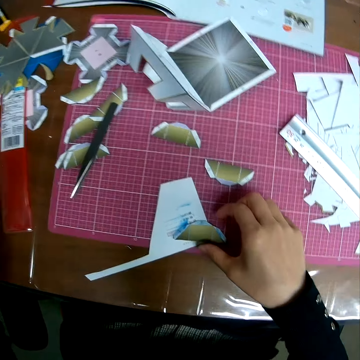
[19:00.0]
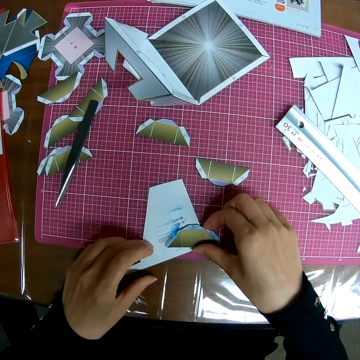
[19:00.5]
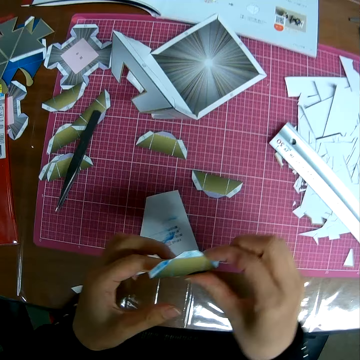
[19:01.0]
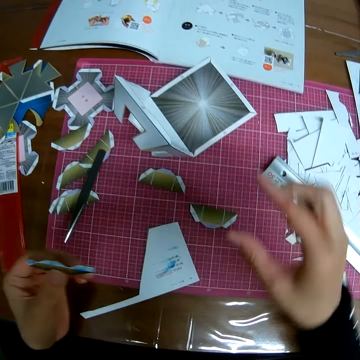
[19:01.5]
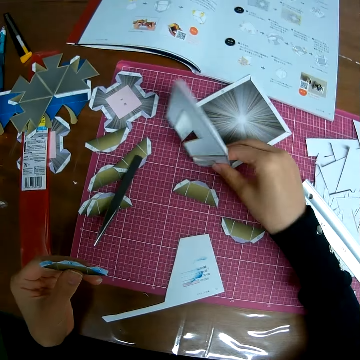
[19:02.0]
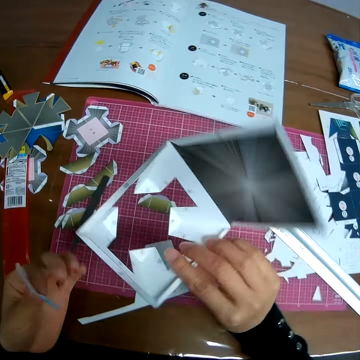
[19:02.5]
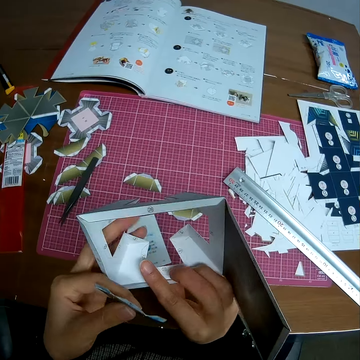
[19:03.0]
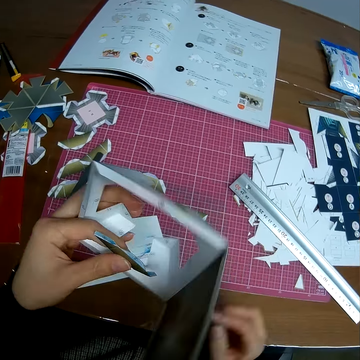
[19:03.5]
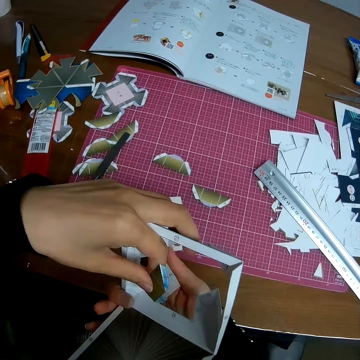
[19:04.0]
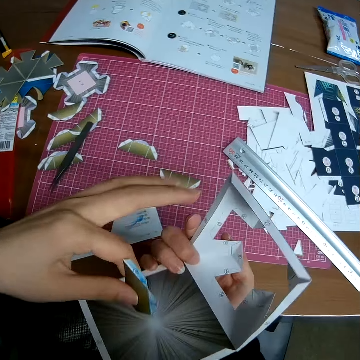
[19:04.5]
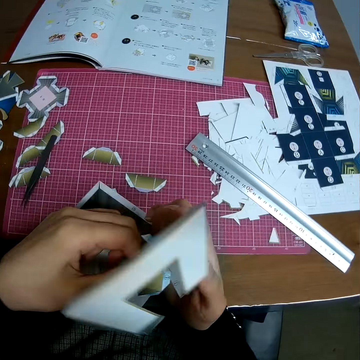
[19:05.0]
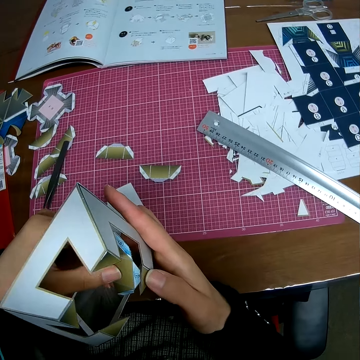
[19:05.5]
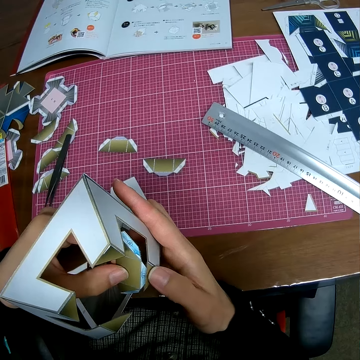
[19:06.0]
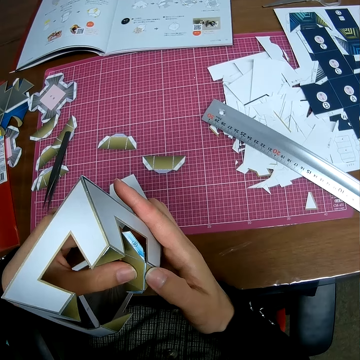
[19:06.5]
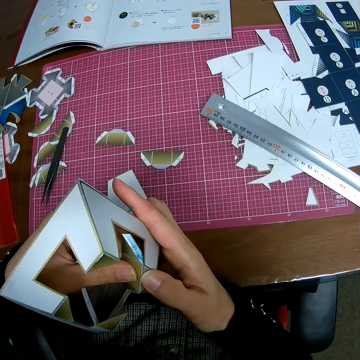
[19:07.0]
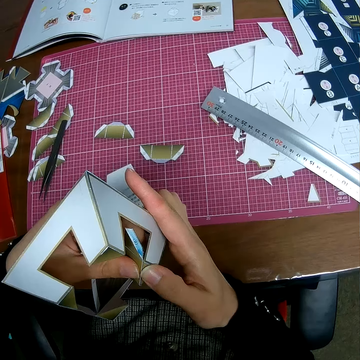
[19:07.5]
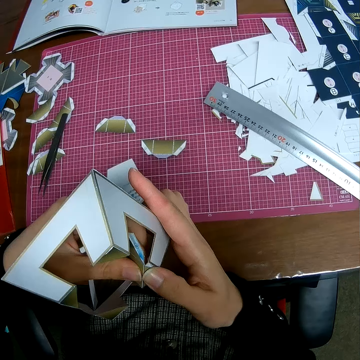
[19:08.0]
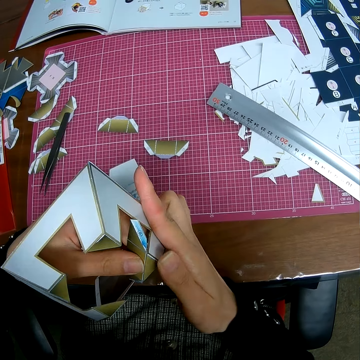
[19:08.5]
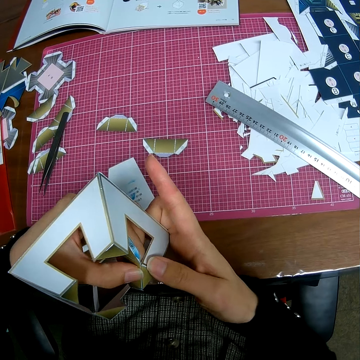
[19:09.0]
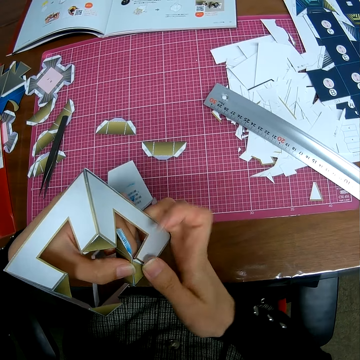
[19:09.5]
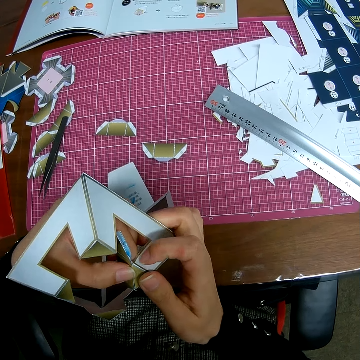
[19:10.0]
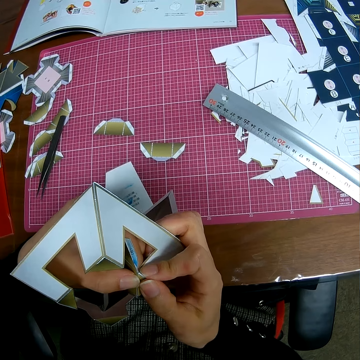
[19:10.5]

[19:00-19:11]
The camera wearer drops the marker on the table with his left hand. He puts the glue on the table. He picks up the piece of paper craft on the self healing cutting mat. He picks up the paper craft on the self healing cutting mat. He fixes a paper in the paper craft. He puts the piece of paper craft inside the paper craft.

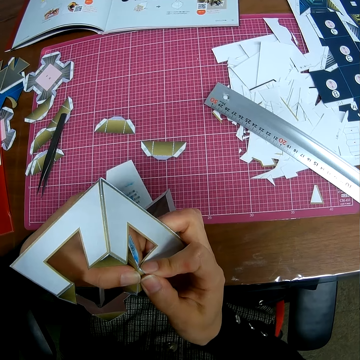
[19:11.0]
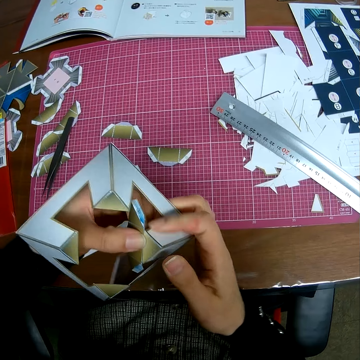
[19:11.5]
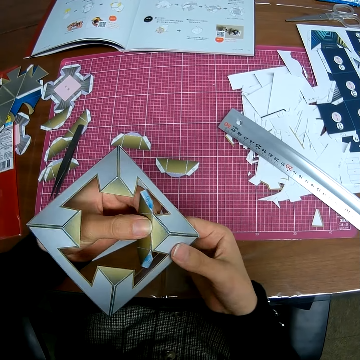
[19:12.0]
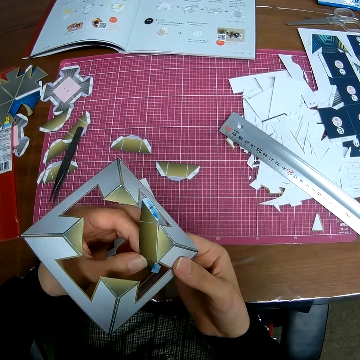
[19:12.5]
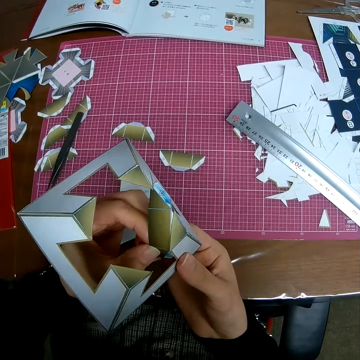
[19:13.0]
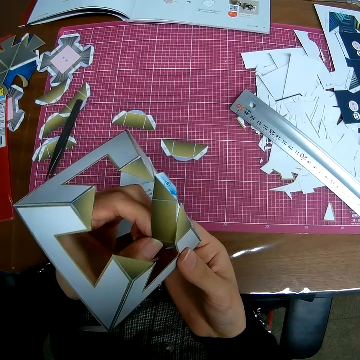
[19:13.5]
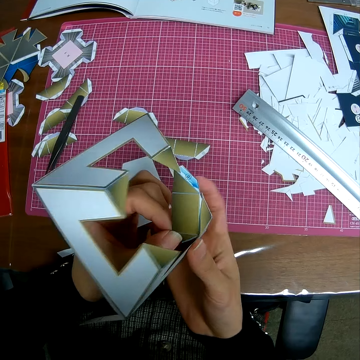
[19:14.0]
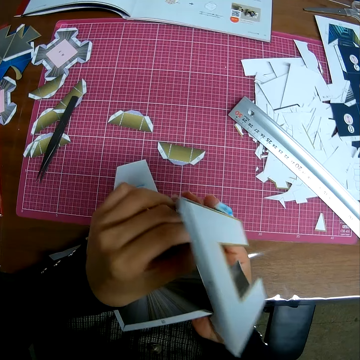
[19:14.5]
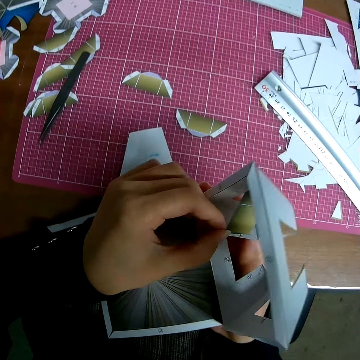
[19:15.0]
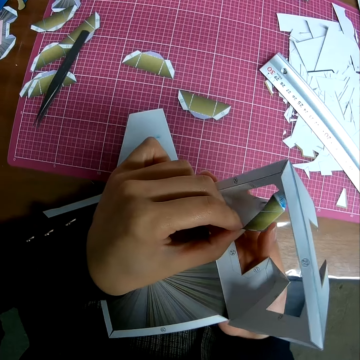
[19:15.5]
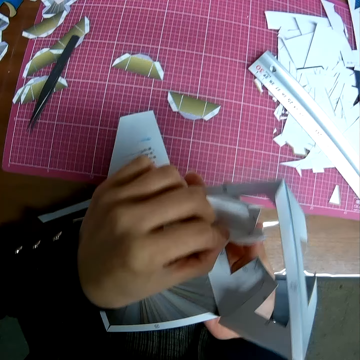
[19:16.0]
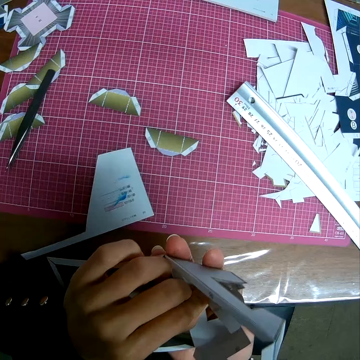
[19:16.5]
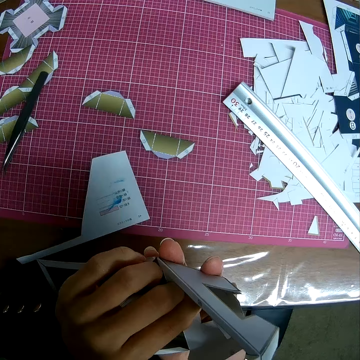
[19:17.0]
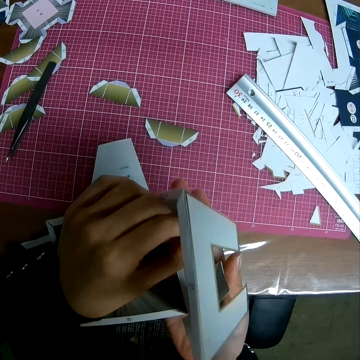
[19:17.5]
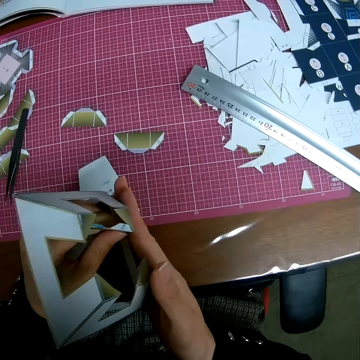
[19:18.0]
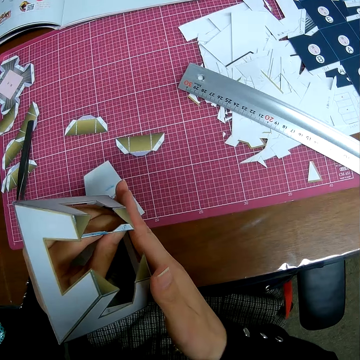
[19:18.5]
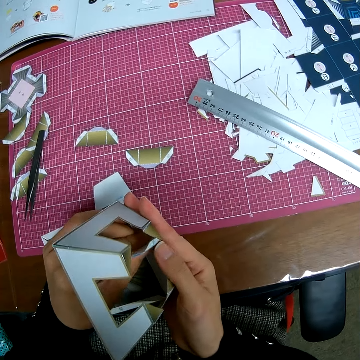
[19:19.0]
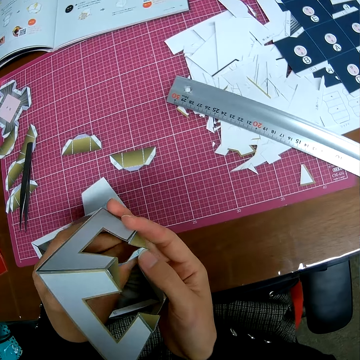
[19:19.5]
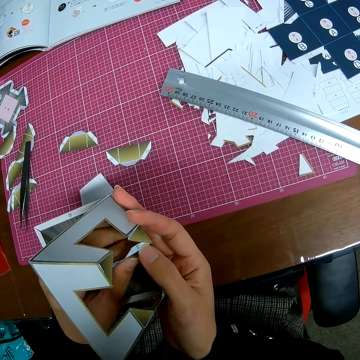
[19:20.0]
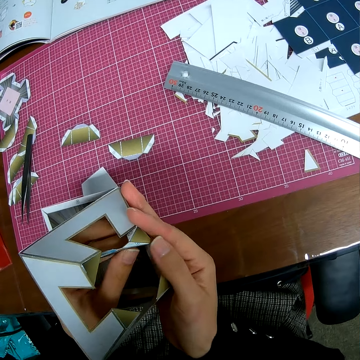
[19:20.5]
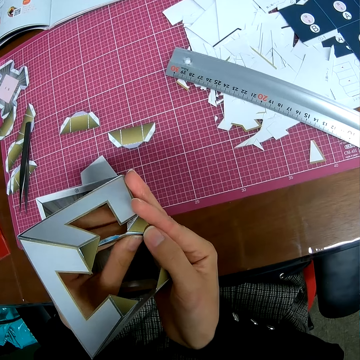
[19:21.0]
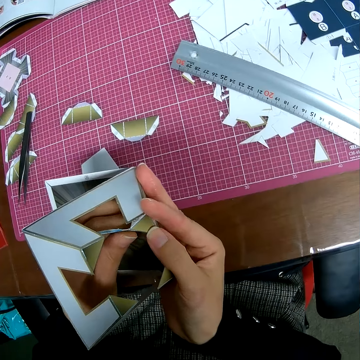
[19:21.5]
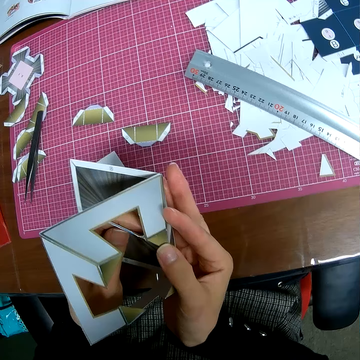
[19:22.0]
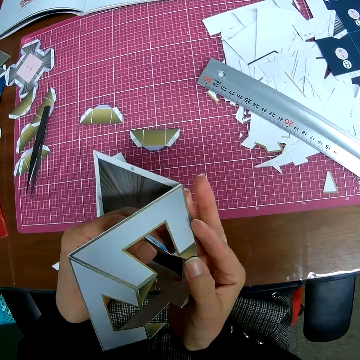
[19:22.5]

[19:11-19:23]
The camera wearer adjusts the paper crafts in his hand.

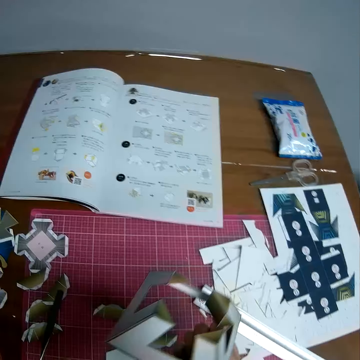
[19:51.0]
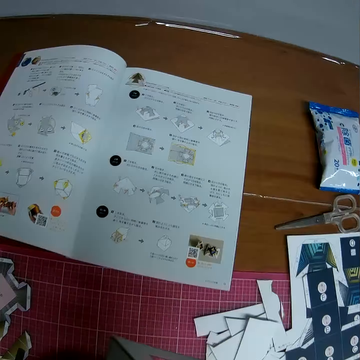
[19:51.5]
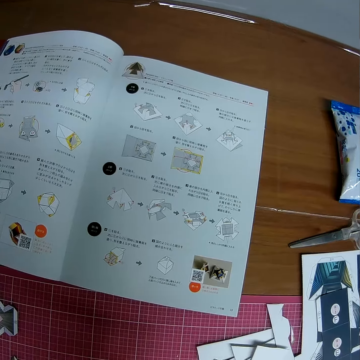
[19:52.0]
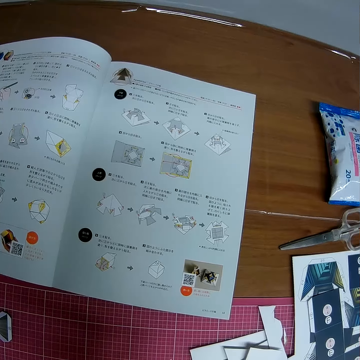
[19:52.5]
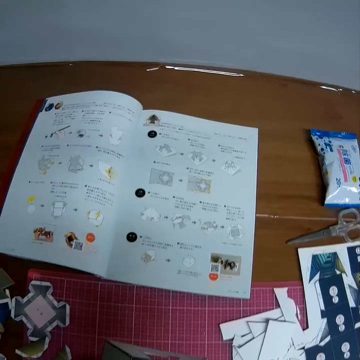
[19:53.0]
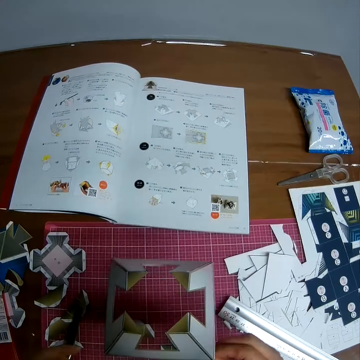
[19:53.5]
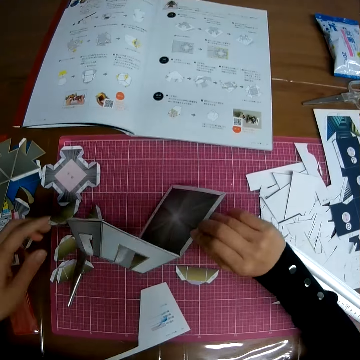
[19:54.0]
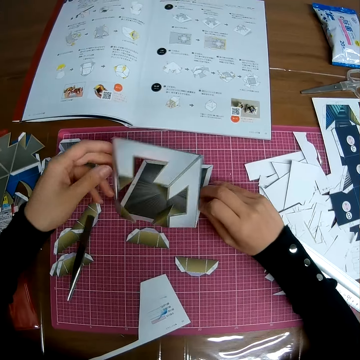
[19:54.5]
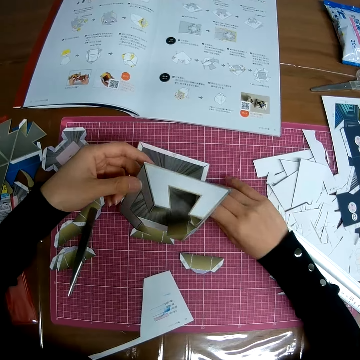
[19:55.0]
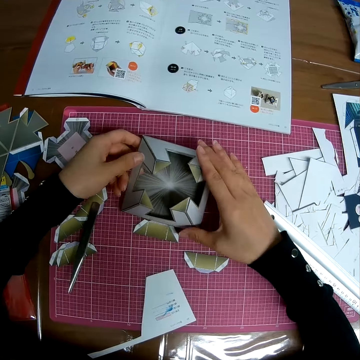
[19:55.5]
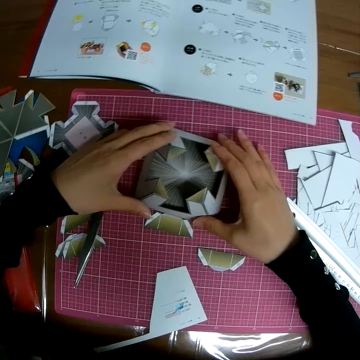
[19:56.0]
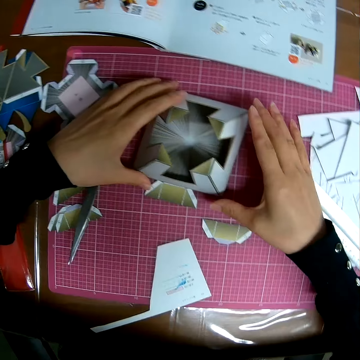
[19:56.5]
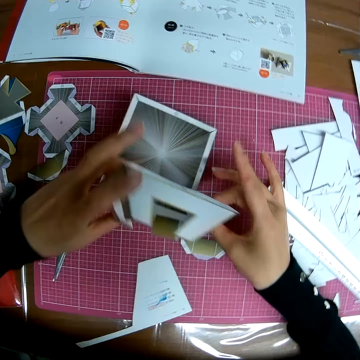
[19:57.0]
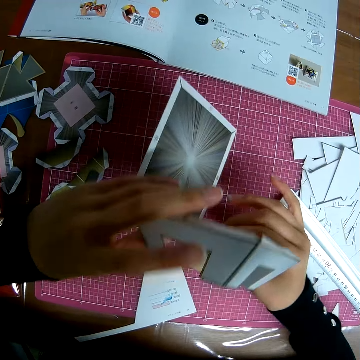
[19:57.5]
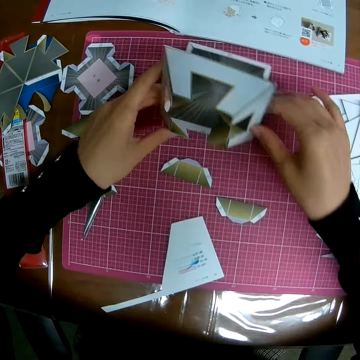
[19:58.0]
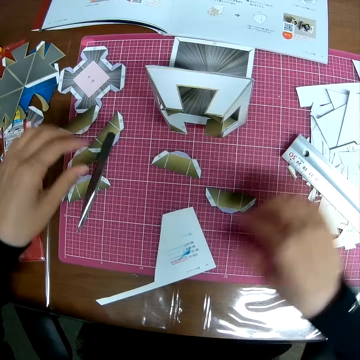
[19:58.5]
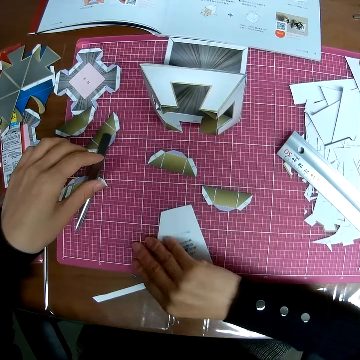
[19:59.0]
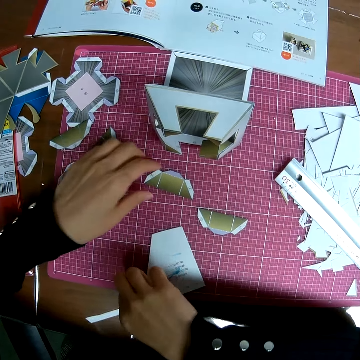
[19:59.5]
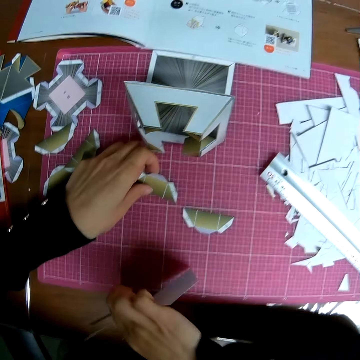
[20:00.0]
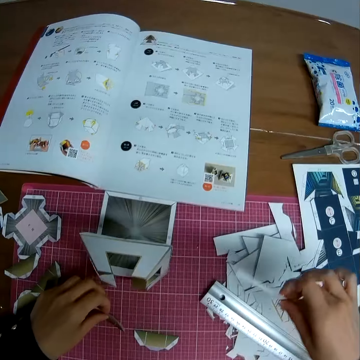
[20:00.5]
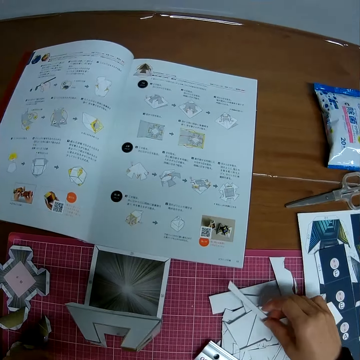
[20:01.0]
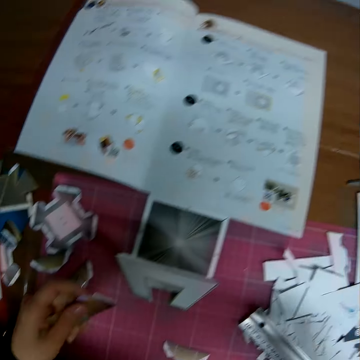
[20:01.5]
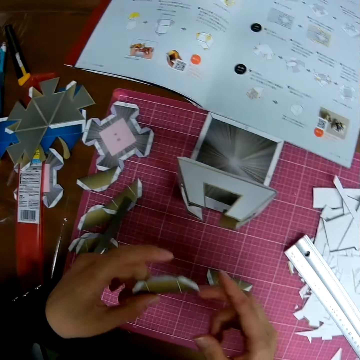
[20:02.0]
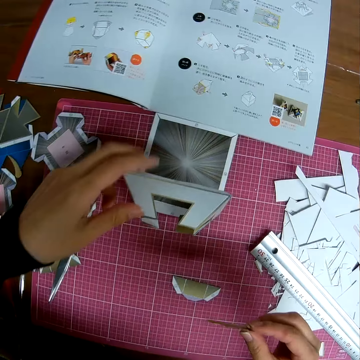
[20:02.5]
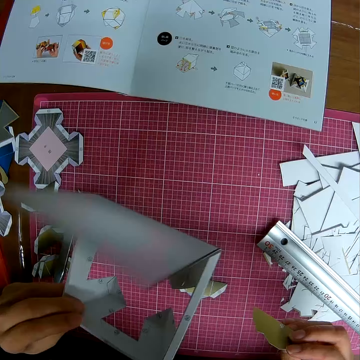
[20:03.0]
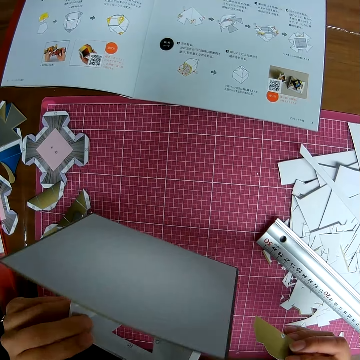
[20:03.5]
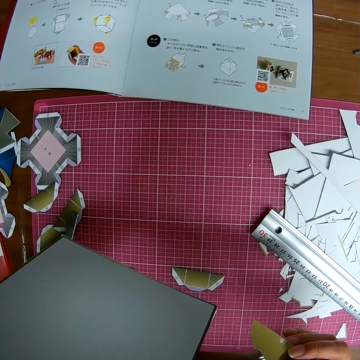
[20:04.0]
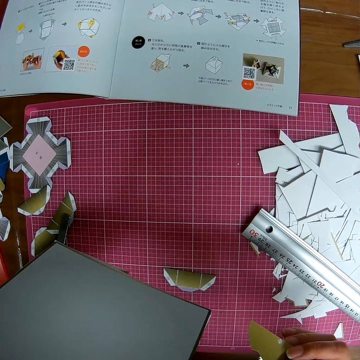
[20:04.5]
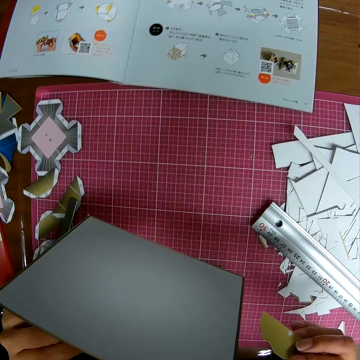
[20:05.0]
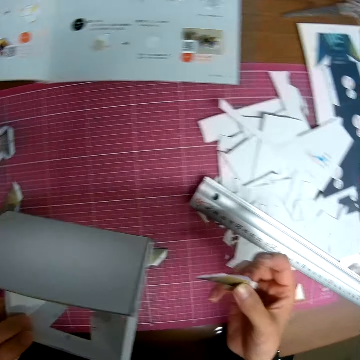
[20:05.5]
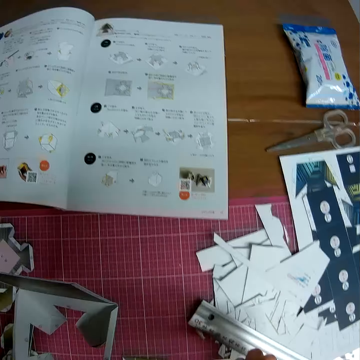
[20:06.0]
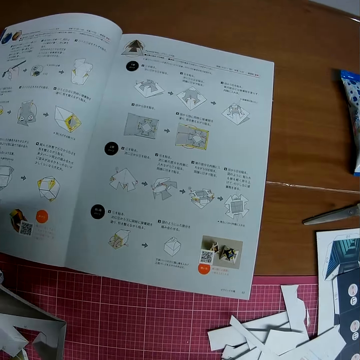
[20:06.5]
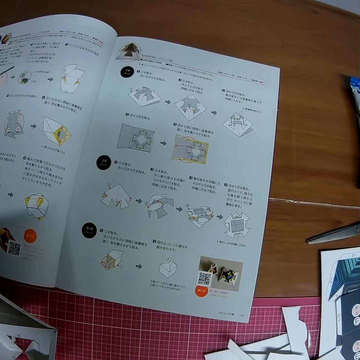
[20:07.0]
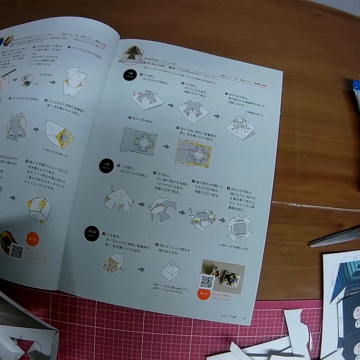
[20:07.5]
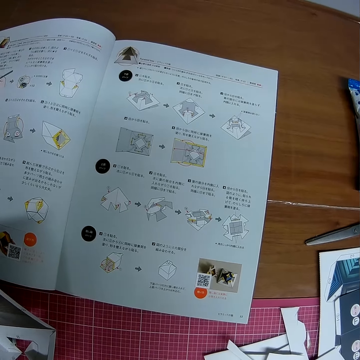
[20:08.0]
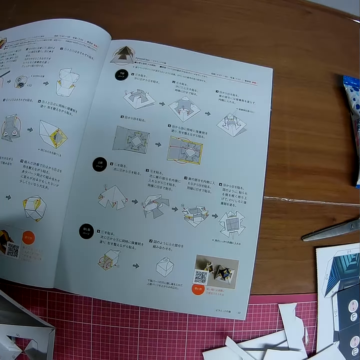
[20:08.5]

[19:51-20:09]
The camera wearer reads from the book on the table. He holds the paper craft in hand. He places the paper craft on the self healing cutting mat. He lifts the paper craft off the table. He adjusts the paper crafts. He places the paper craft on the table. He picks up another piece of paper craft on the self healing cutting mat. He drops the piece of paper craft among others. He picks up the paper craft on the self healing cutting mat with his left hand. He looks at the paper craft. He reads from the book on the table.
